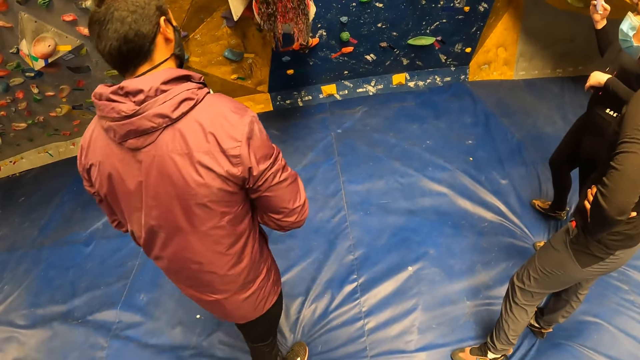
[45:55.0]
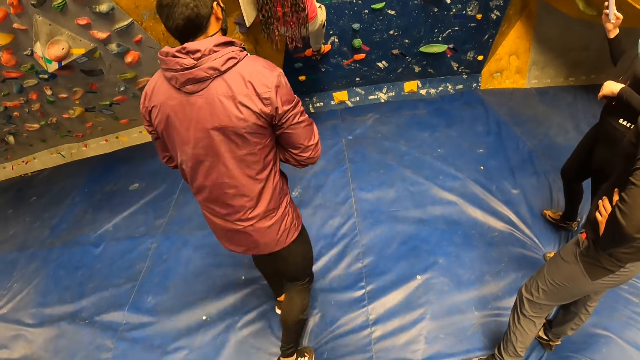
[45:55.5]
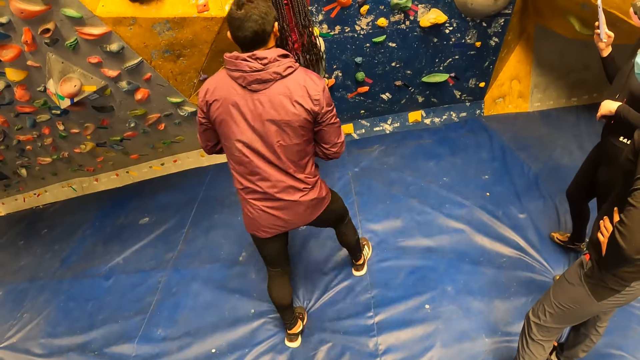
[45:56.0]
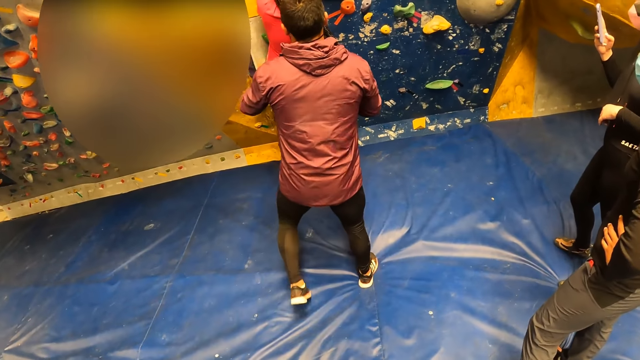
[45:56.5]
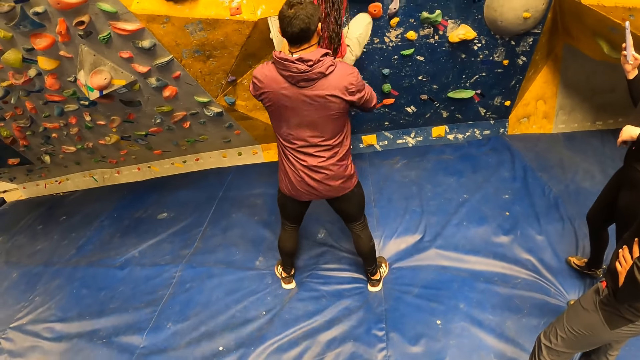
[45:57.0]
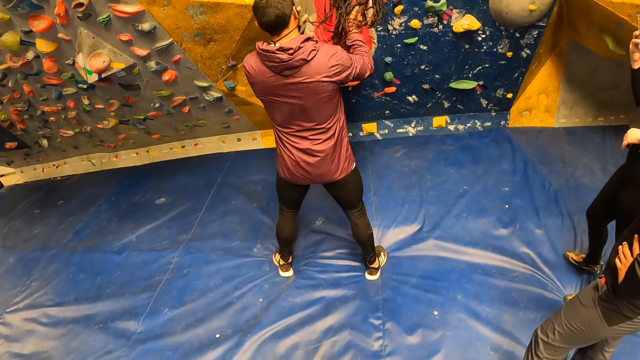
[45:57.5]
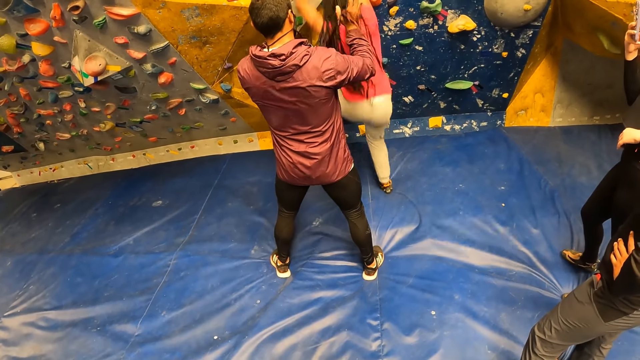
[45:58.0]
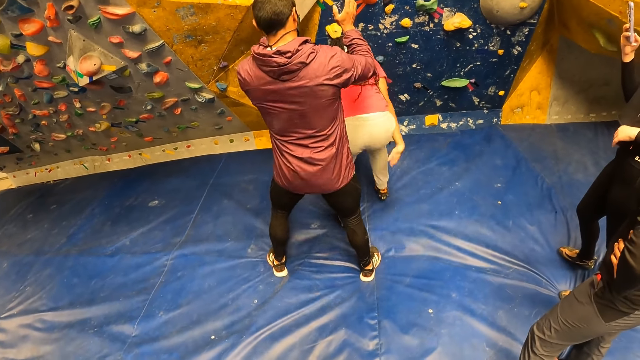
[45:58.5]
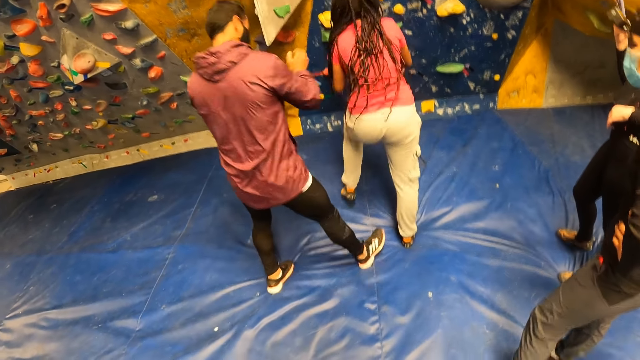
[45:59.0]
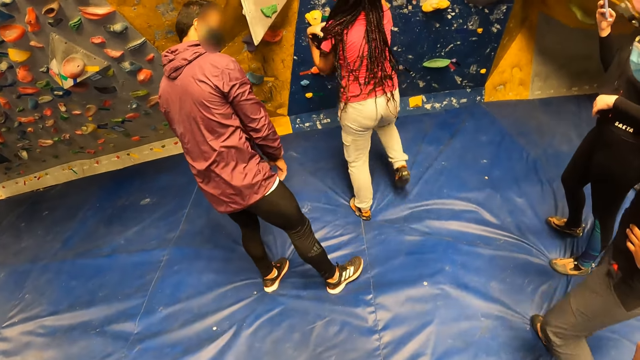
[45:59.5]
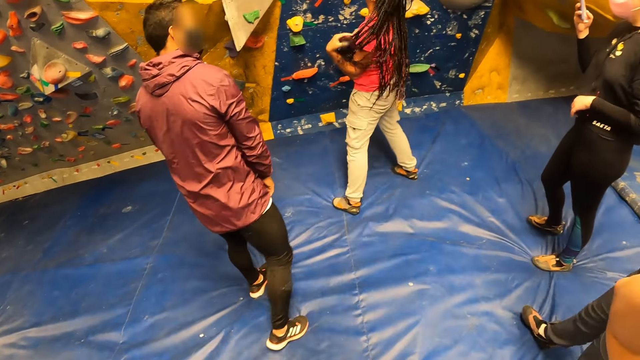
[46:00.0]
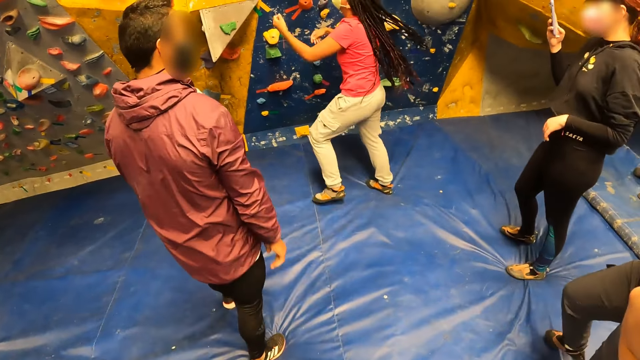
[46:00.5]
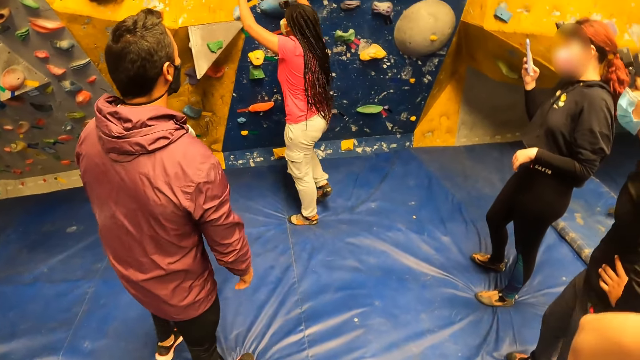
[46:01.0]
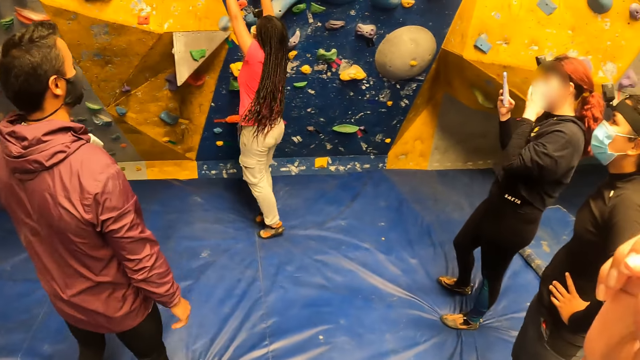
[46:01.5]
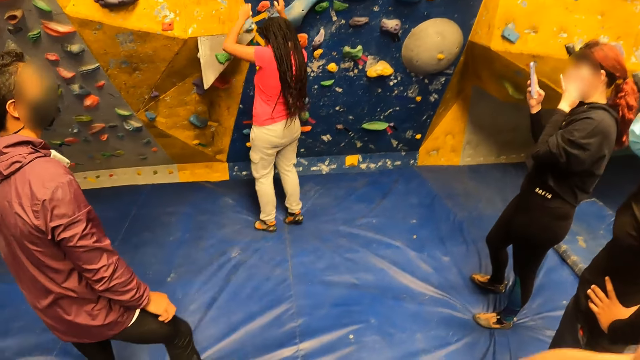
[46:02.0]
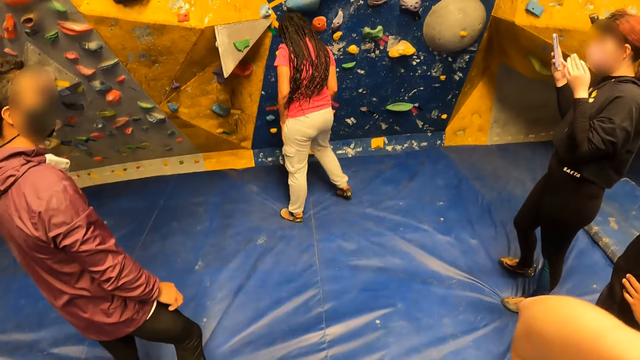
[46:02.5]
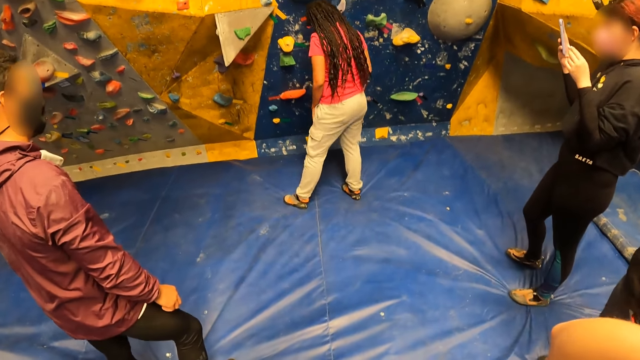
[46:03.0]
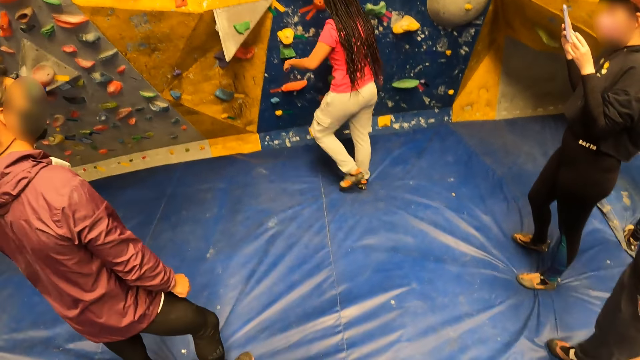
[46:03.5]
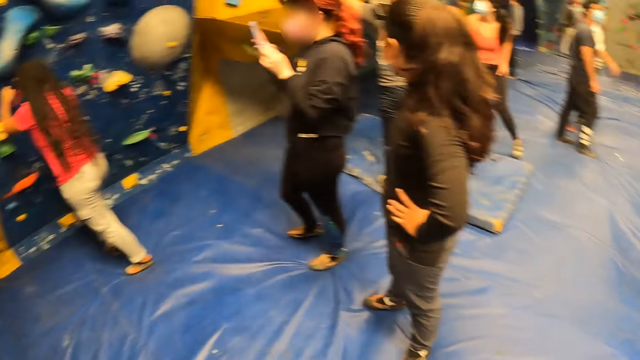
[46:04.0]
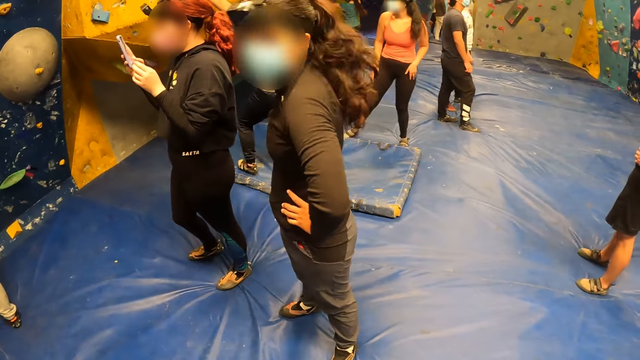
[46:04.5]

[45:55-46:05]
The man holds the back of the woman with his right hand.

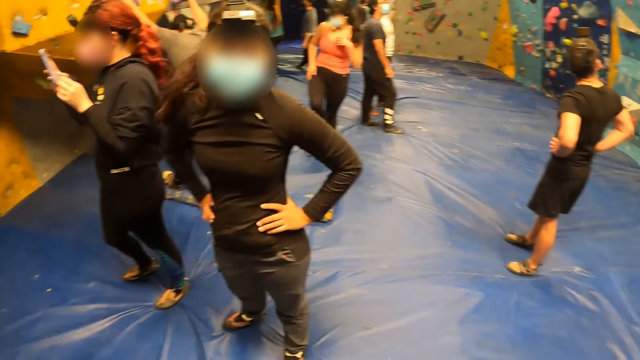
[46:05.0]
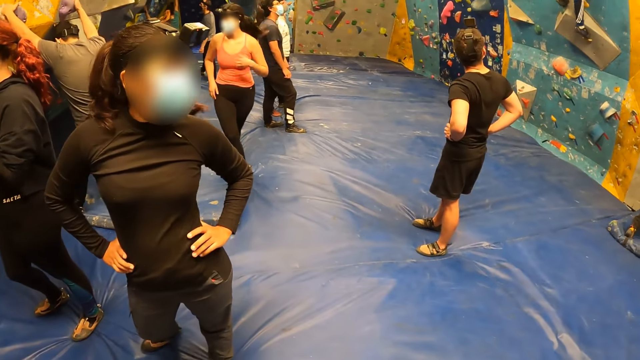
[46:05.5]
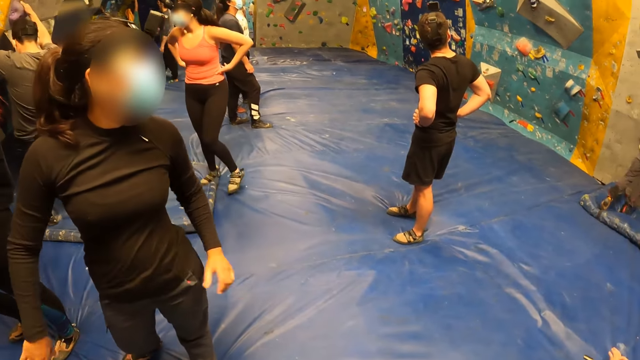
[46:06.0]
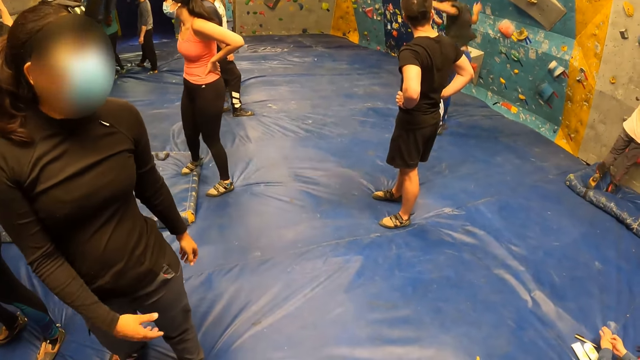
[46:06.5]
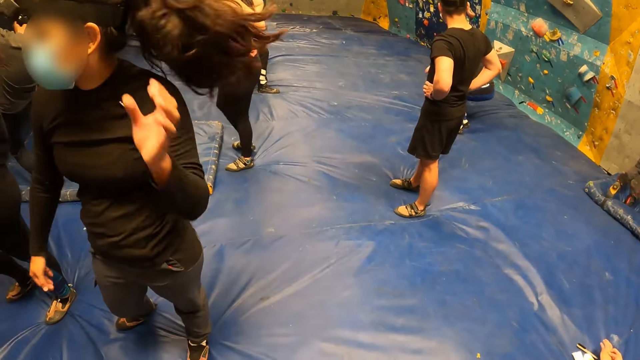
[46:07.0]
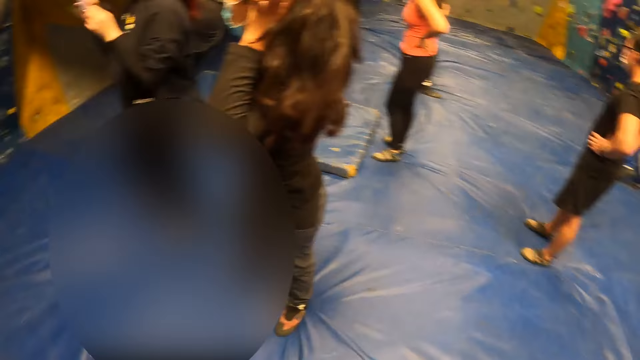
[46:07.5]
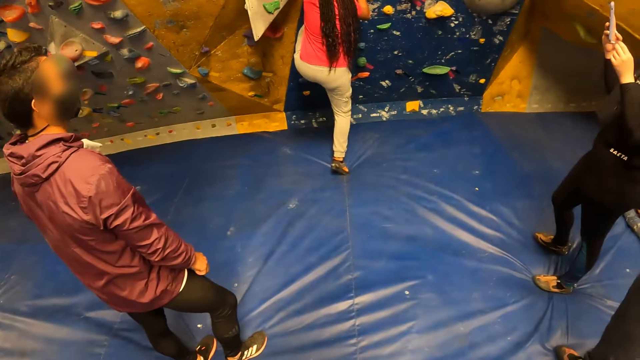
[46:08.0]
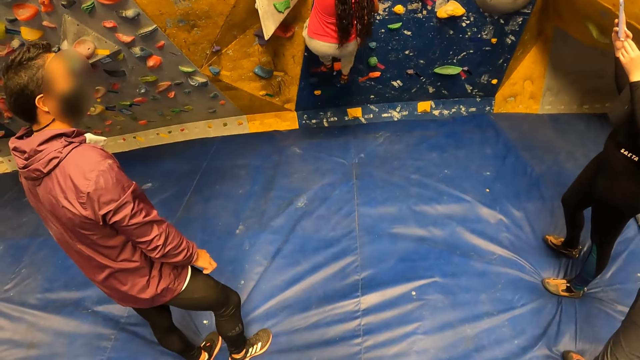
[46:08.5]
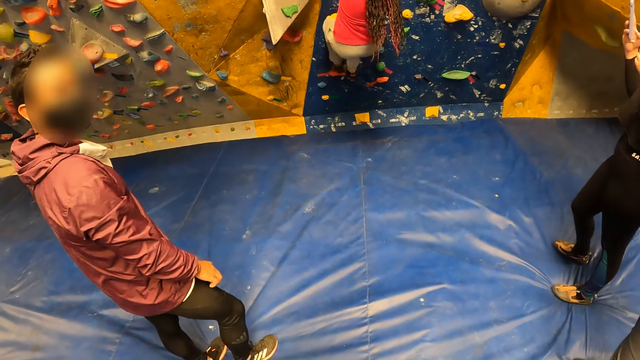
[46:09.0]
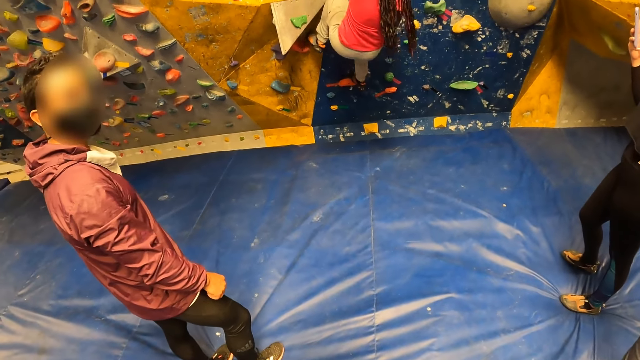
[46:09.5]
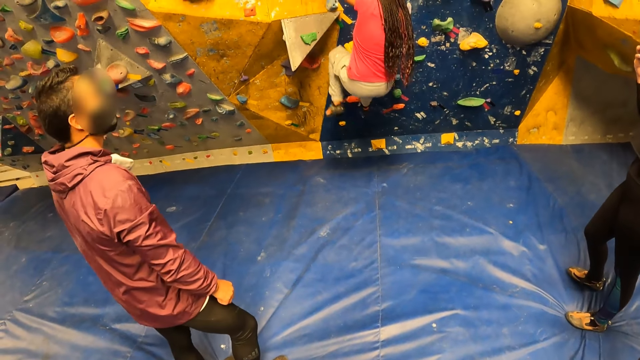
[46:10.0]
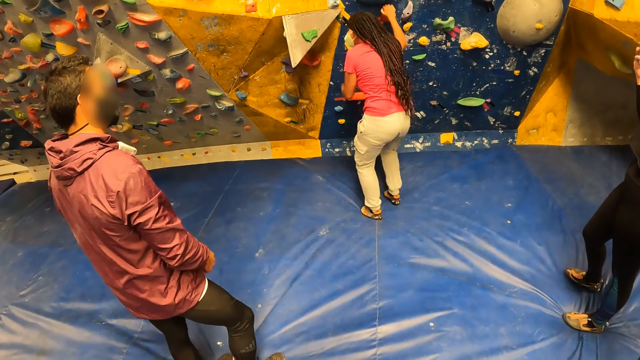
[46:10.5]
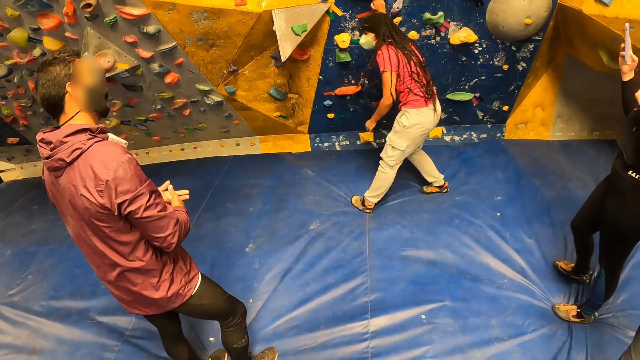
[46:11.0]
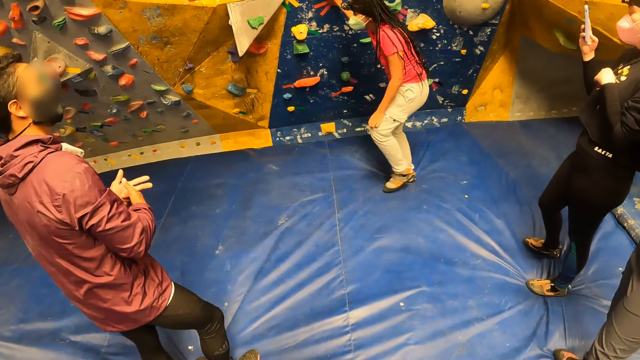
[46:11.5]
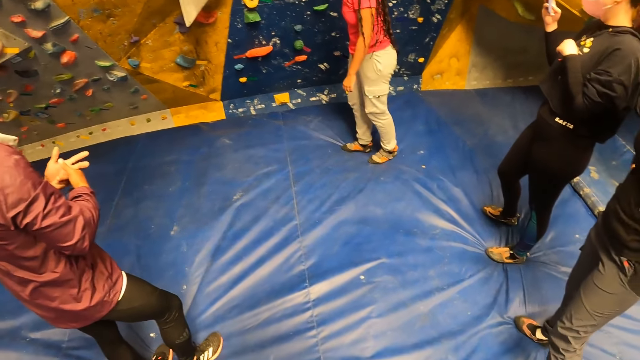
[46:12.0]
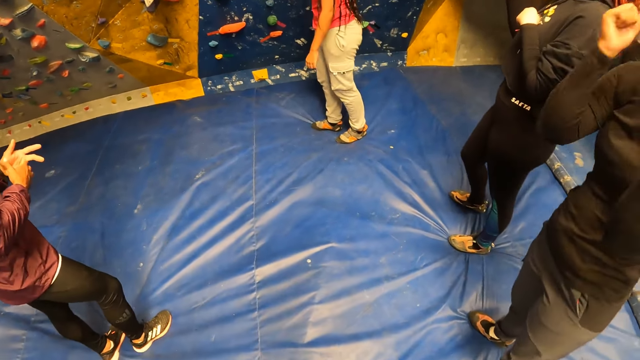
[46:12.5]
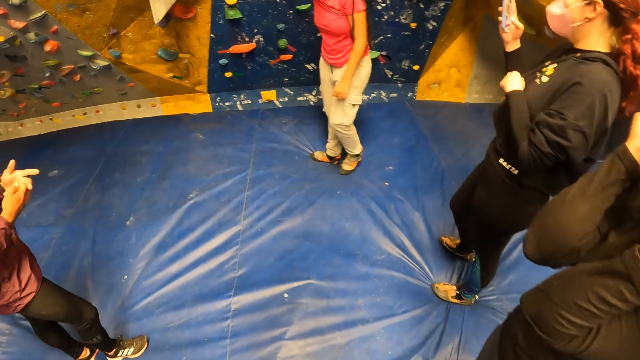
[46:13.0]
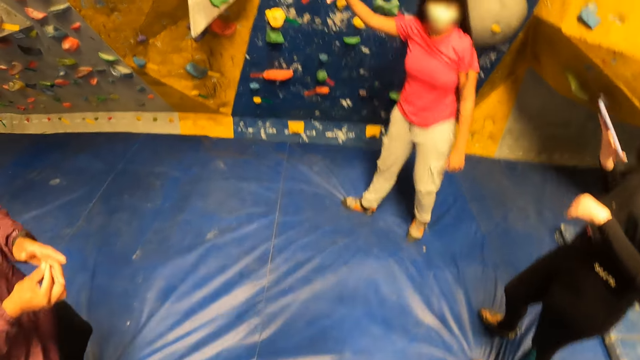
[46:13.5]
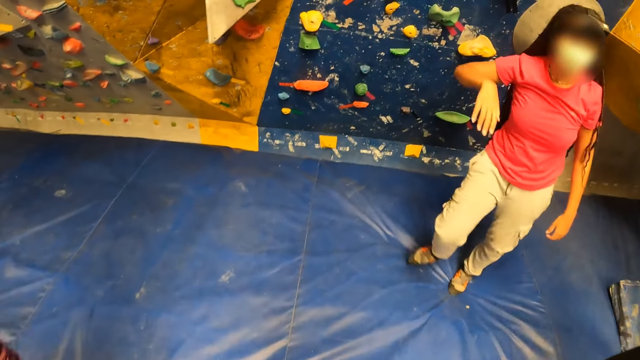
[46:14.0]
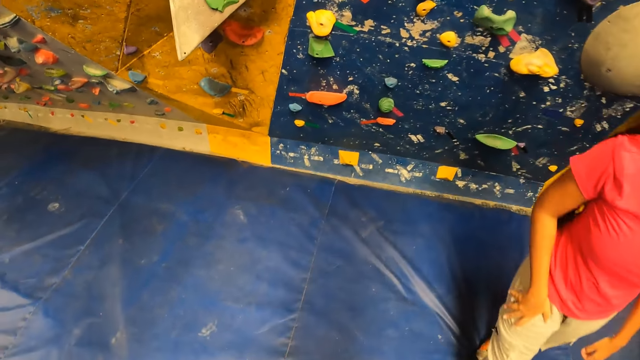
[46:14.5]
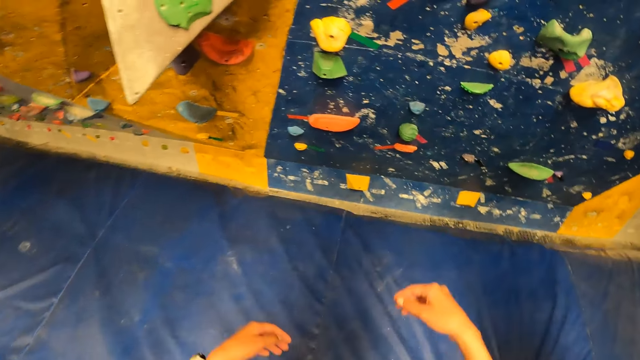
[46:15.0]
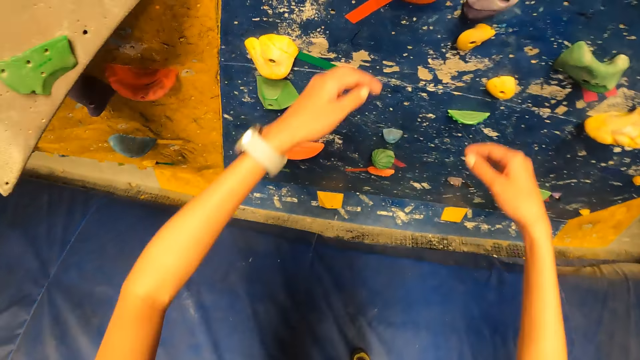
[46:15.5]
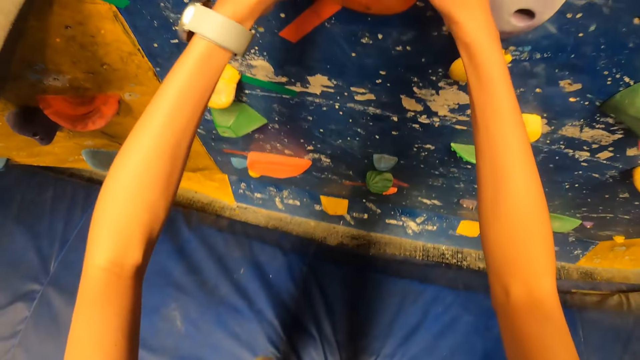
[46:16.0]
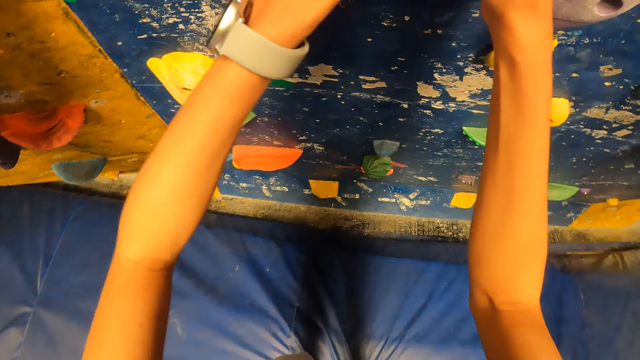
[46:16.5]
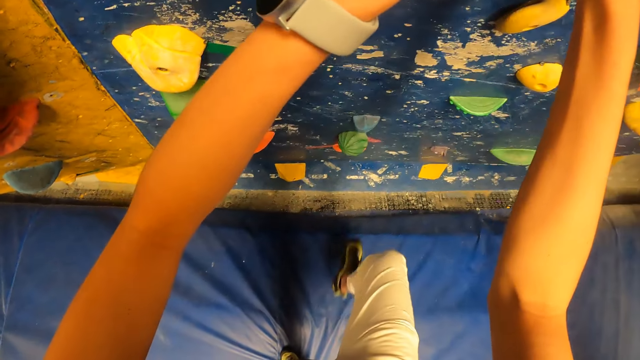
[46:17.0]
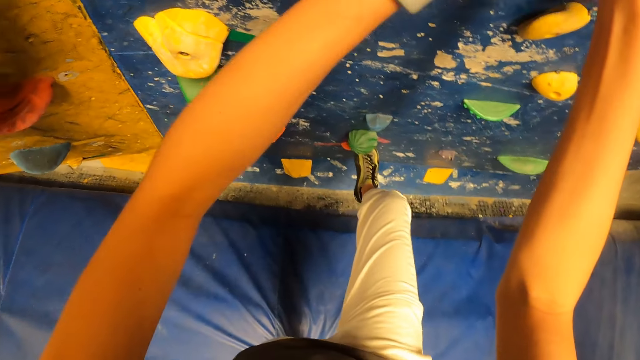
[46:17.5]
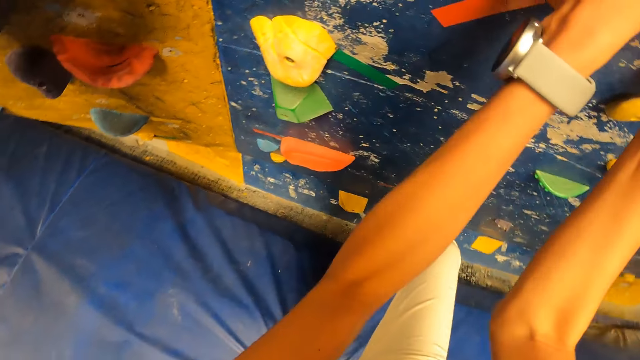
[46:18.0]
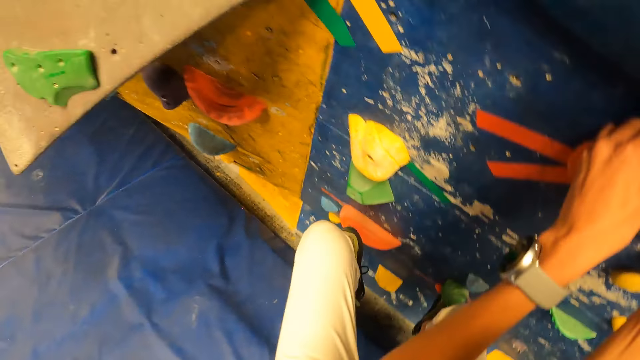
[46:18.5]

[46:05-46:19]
The woman scratches her head with her left hand. Another woman climbs the bouldering wall. The camera wearer walks around the room. They climb on the bouldering wall with both hands. They play climbing games.
